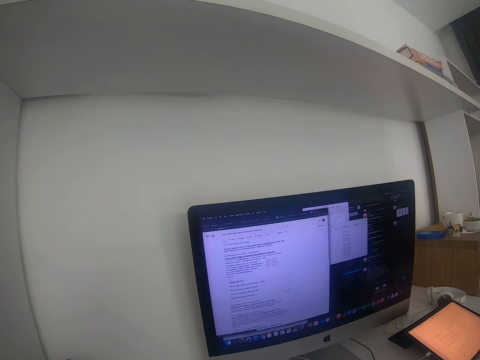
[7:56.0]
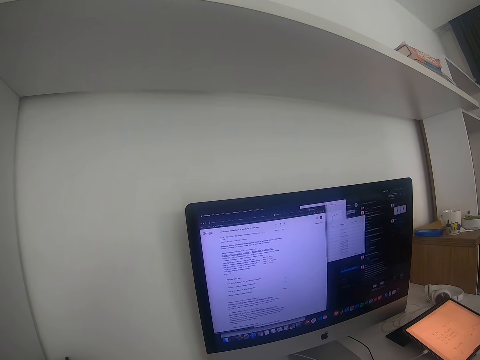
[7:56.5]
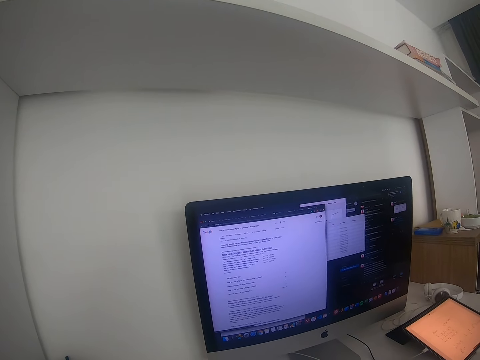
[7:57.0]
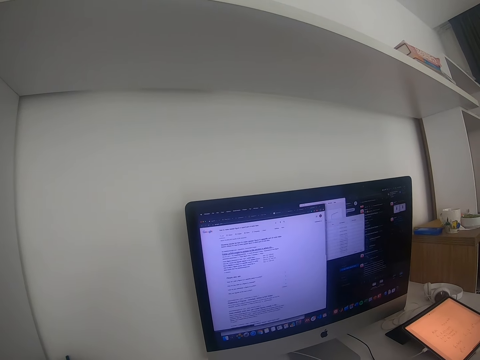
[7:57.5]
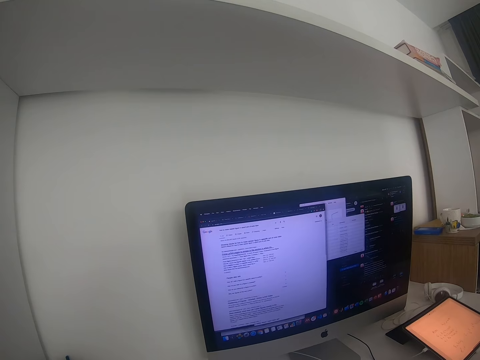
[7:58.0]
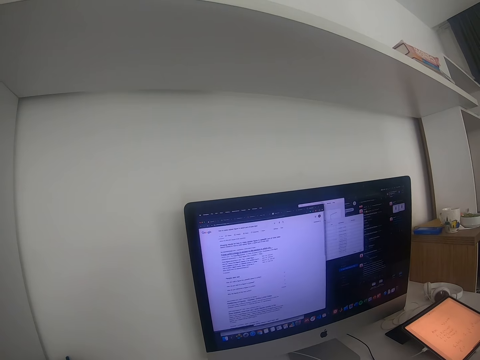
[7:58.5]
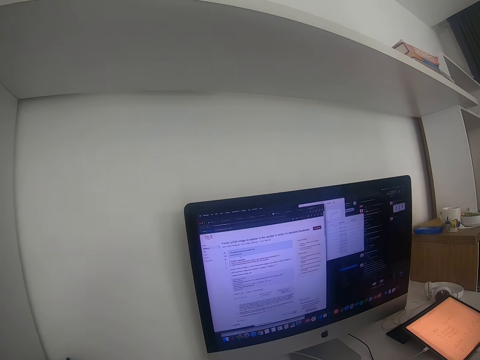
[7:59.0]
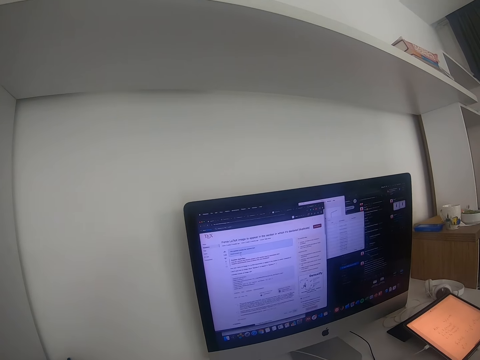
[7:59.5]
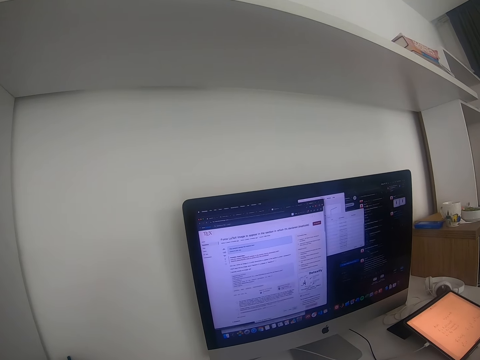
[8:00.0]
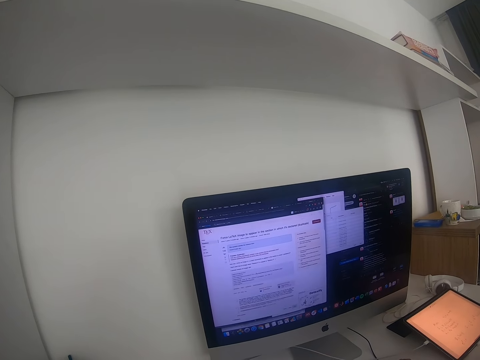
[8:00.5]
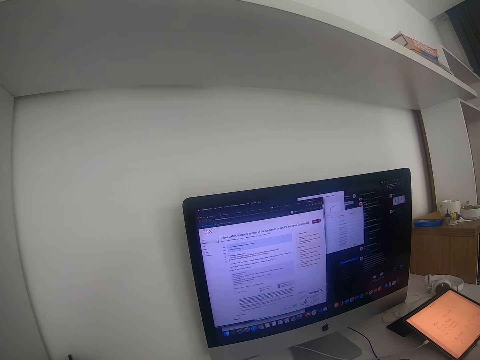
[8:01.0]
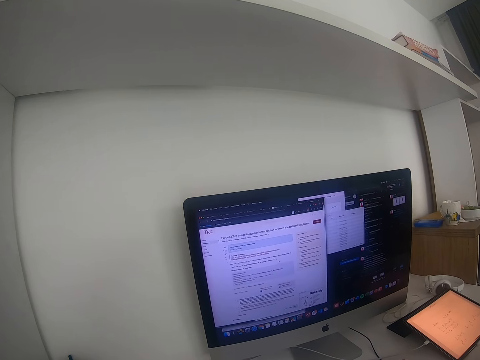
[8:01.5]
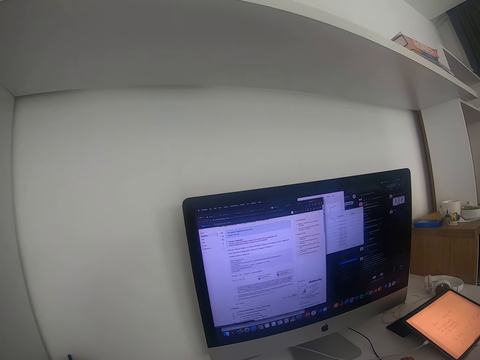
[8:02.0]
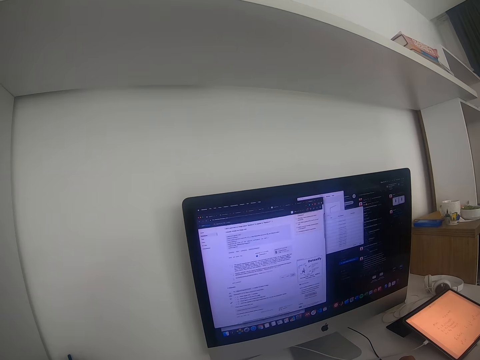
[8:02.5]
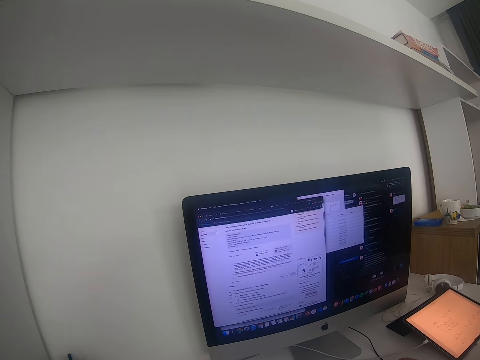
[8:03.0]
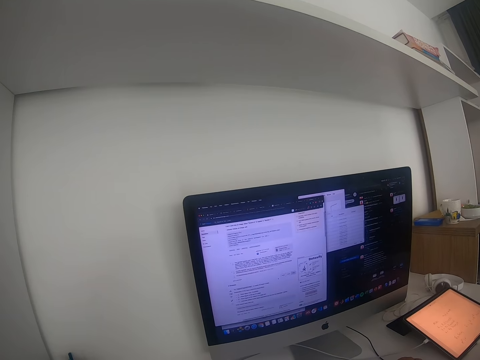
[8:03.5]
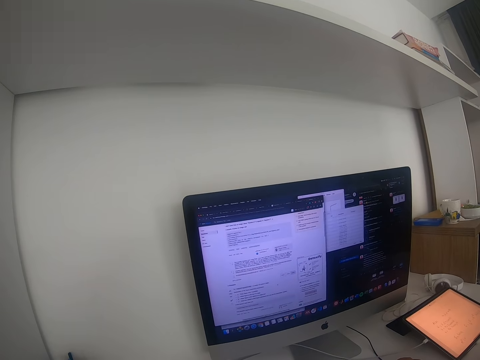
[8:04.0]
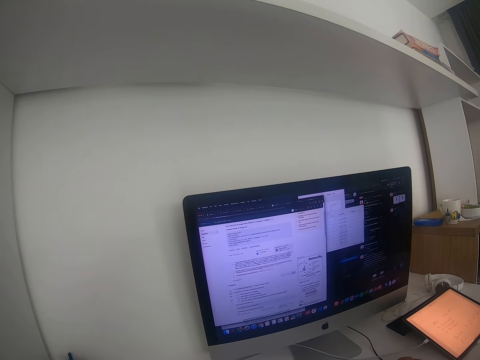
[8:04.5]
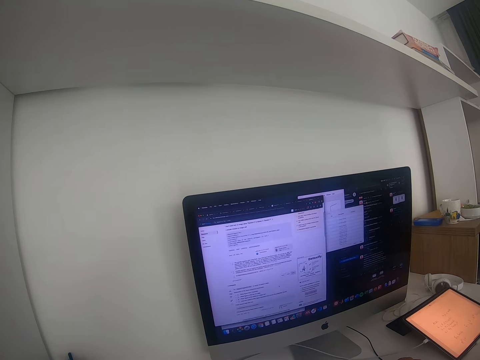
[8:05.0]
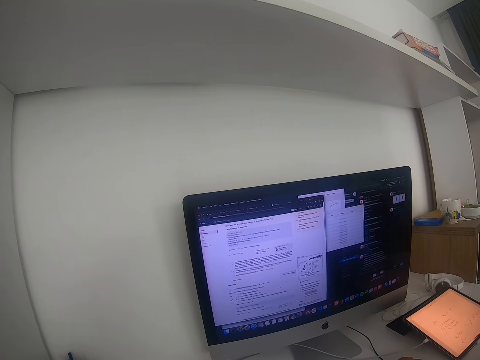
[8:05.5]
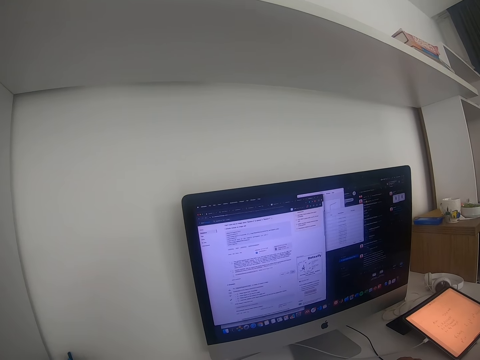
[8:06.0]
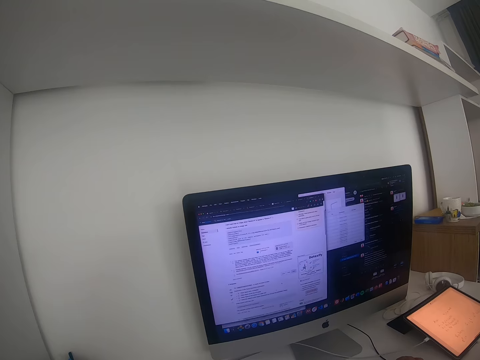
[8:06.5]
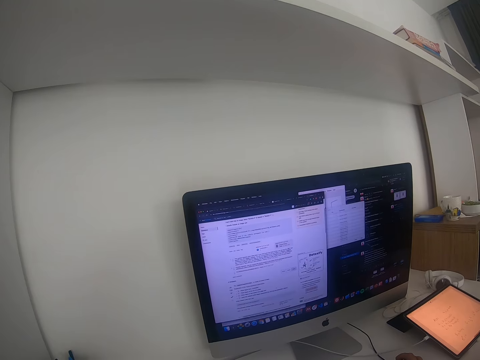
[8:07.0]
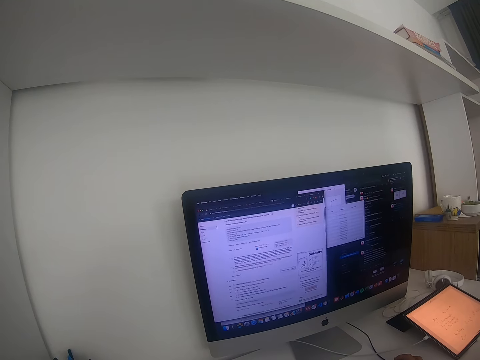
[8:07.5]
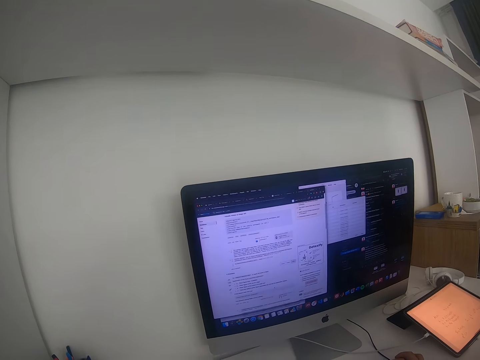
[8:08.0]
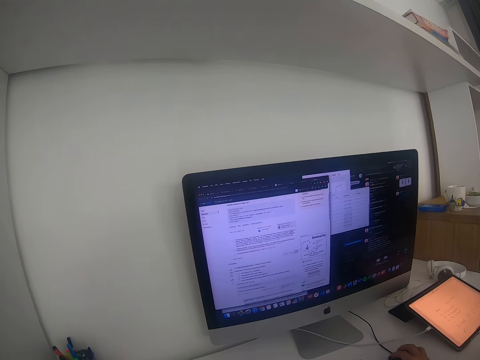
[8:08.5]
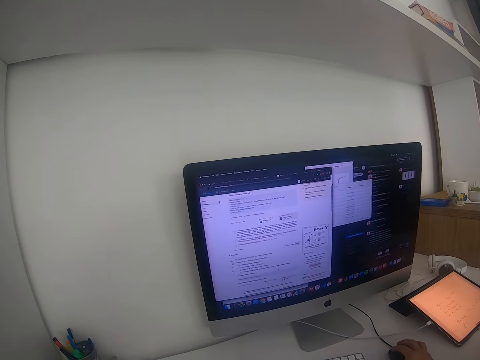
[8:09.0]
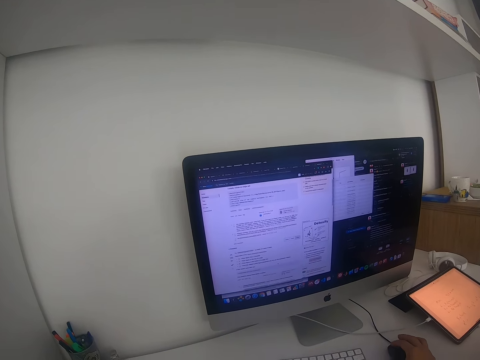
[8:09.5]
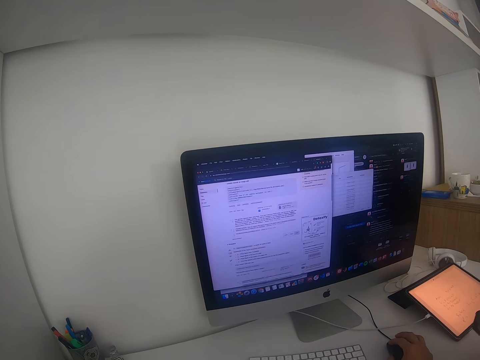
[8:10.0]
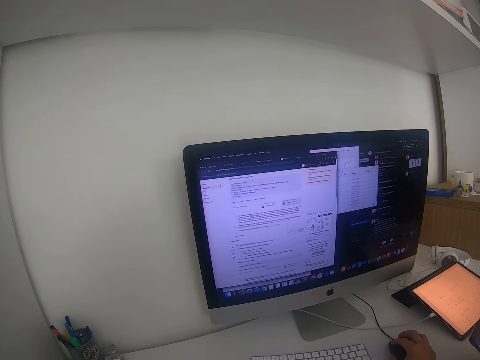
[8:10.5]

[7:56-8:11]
The camera wearer operates the computer with a mouse.

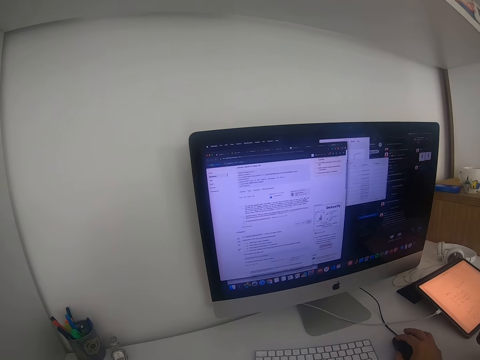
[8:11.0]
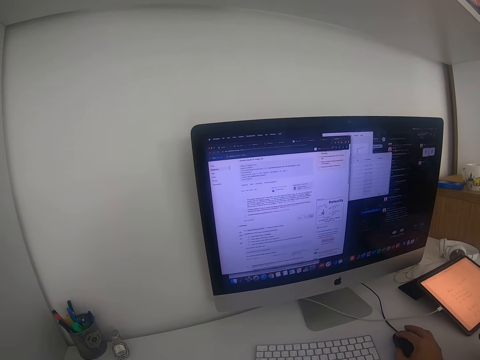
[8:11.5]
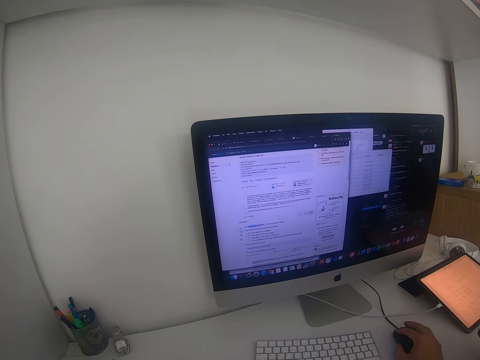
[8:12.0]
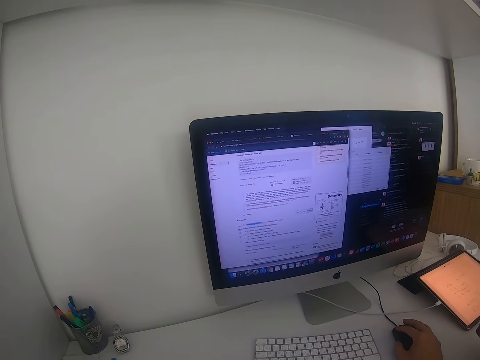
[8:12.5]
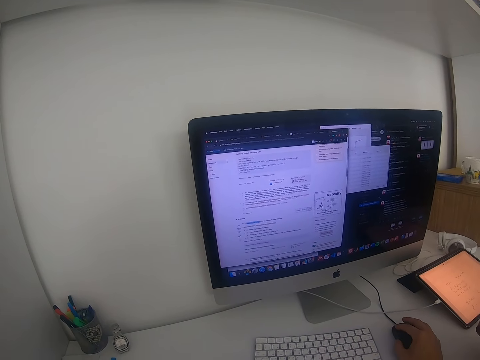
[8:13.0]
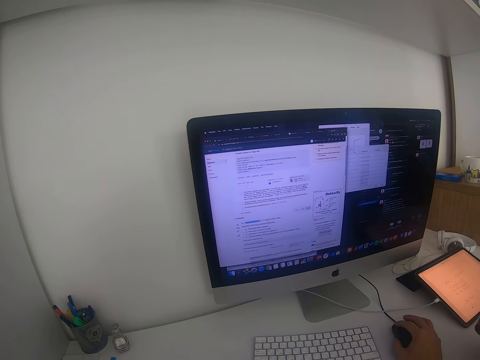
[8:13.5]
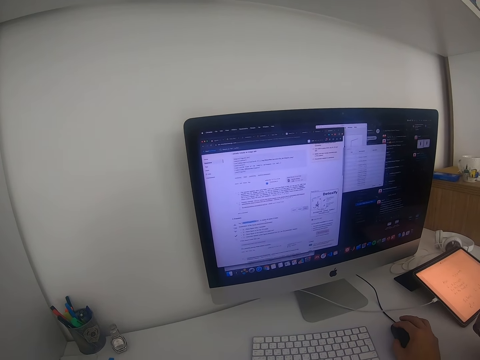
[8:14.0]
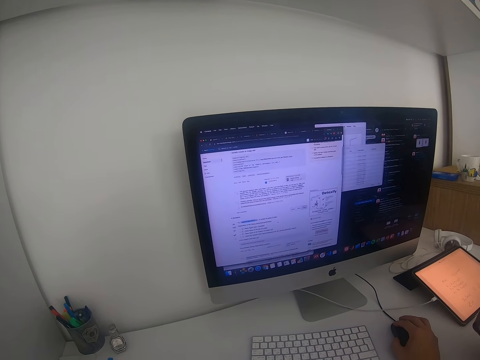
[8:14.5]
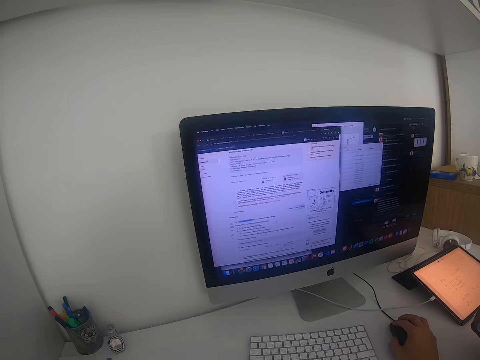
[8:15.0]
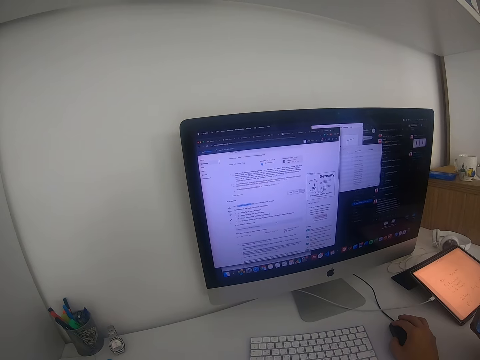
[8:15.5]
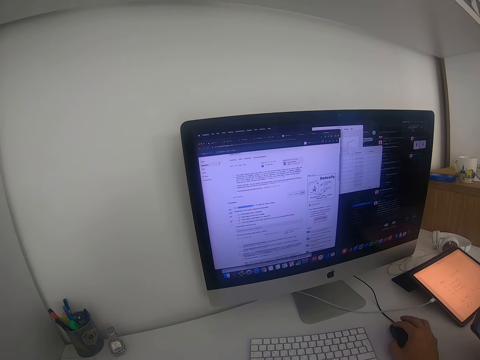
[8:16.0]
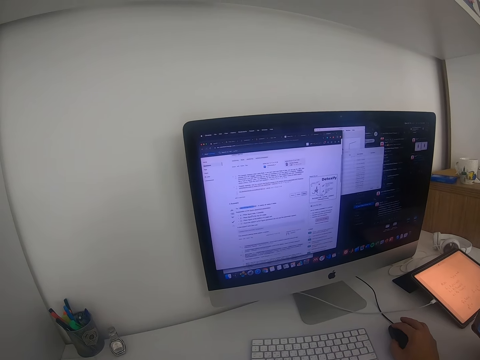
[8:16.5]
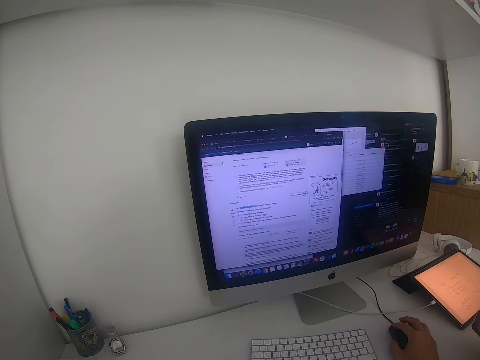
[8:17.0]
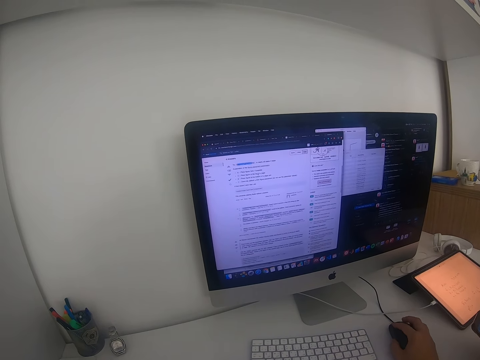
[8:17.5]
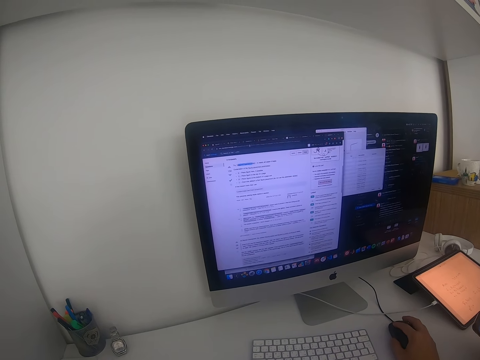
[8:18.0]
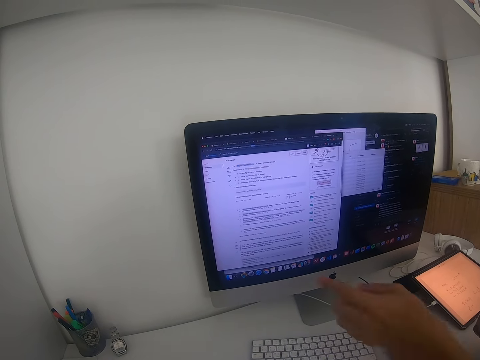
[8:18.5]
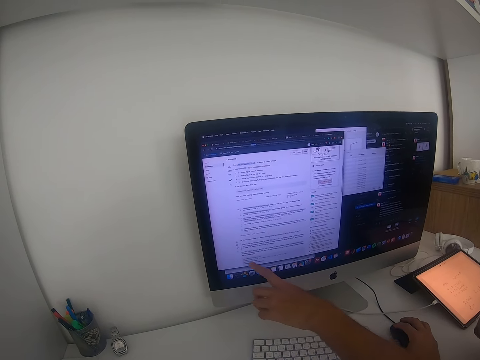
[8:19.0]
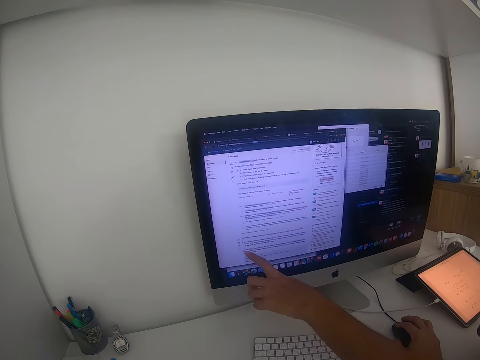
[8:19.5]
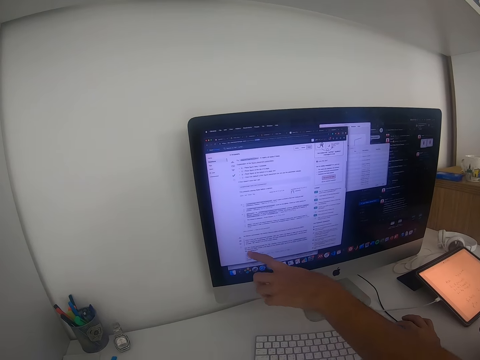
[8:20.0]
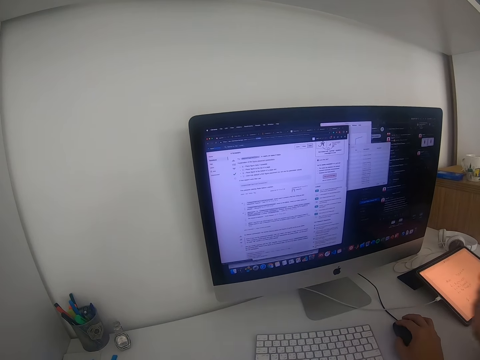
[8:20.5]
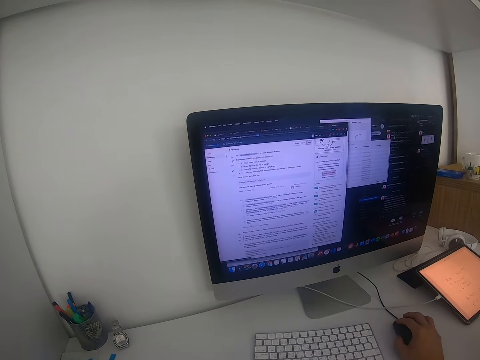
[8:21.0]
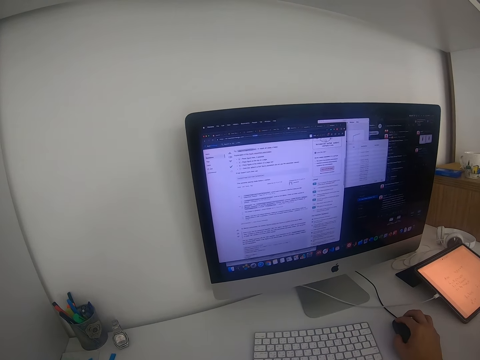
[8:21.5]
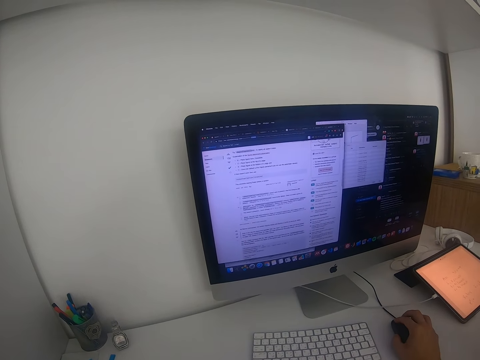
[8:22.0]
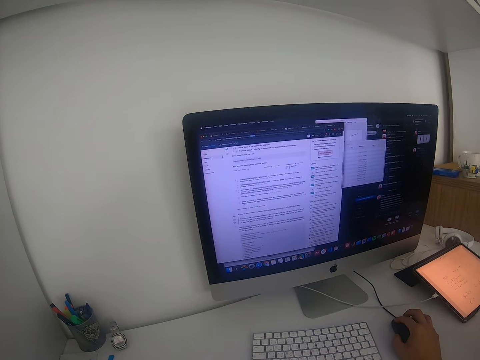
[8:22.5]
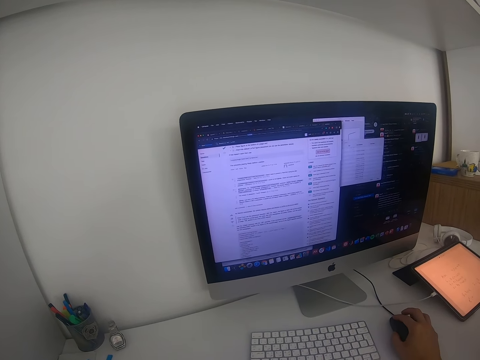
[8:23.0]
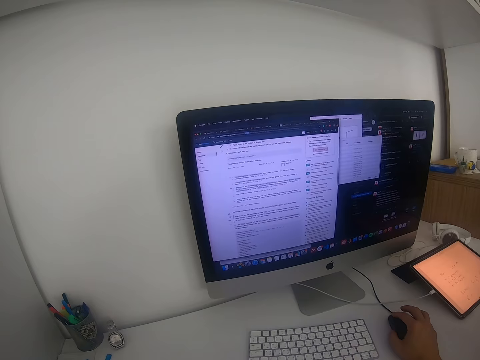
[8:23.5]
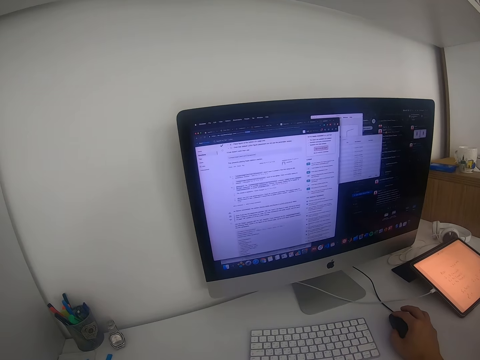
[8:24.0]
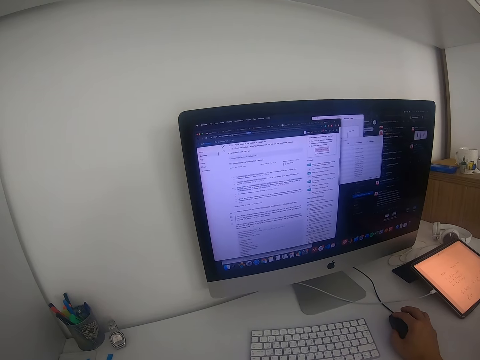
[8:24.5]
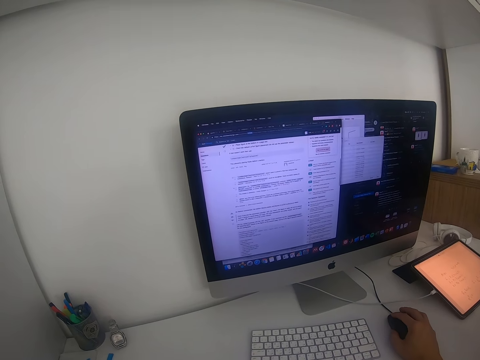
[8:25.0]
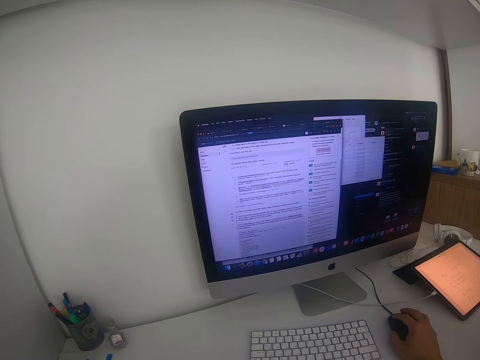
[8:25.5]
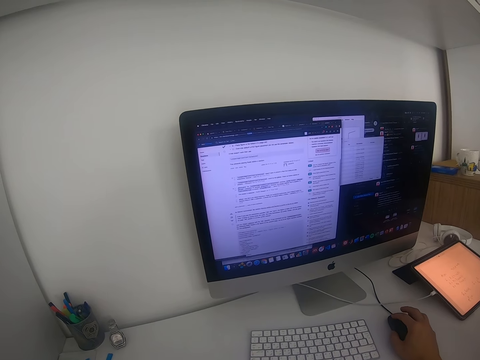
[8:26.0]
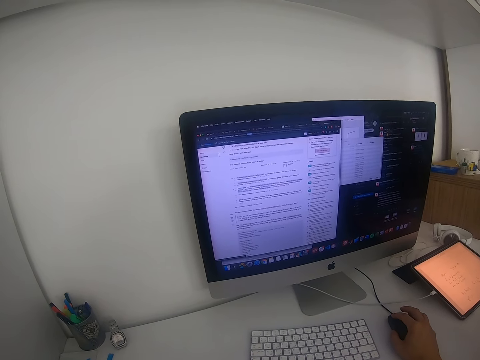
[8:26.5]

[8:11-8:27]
A man points at something in a computer with the hand. The man moves his hand out of the computer. The camera wearer operates the computer with a mouse.
